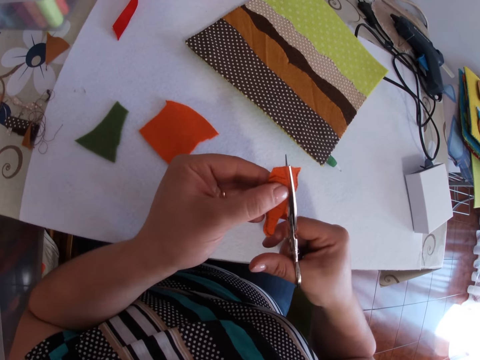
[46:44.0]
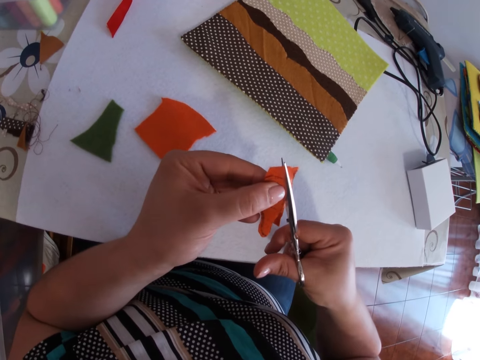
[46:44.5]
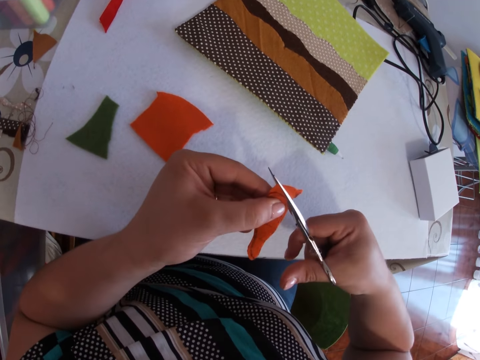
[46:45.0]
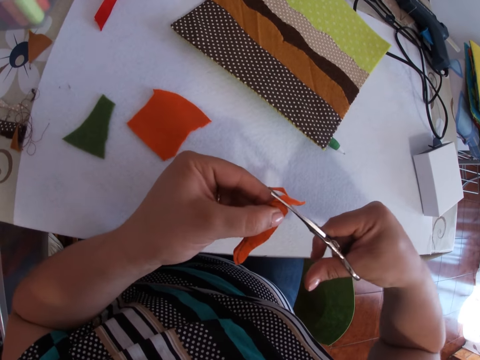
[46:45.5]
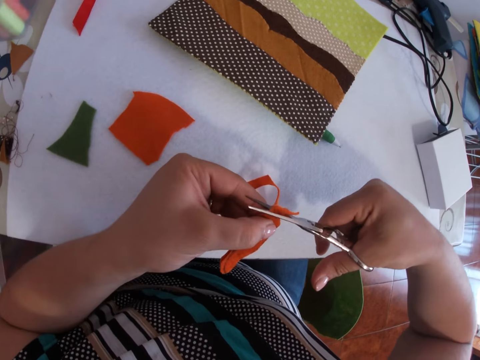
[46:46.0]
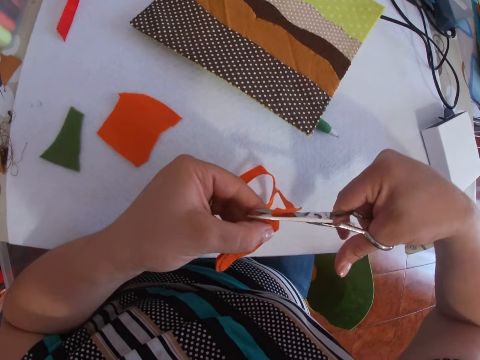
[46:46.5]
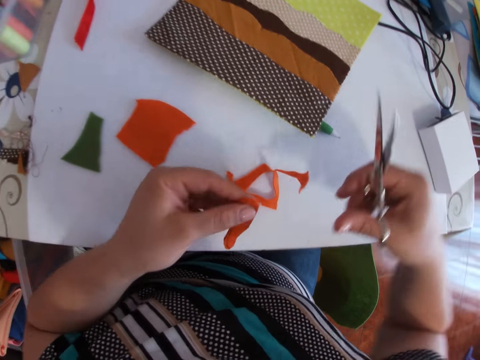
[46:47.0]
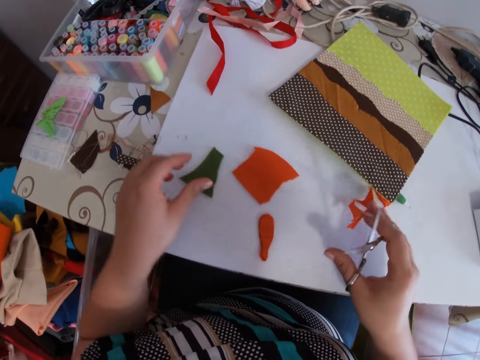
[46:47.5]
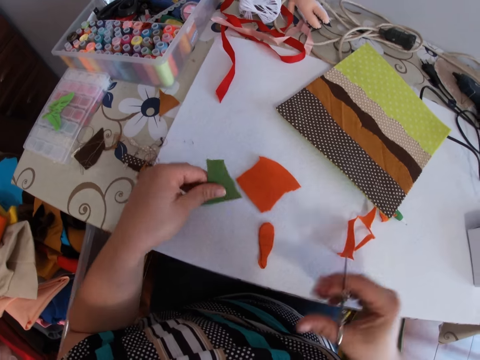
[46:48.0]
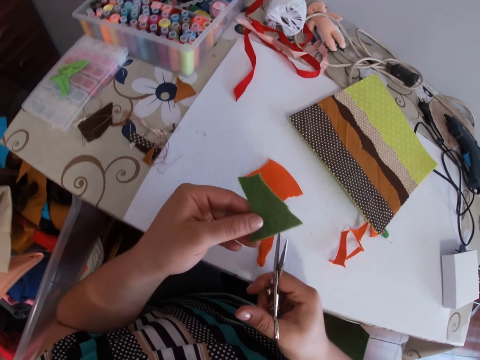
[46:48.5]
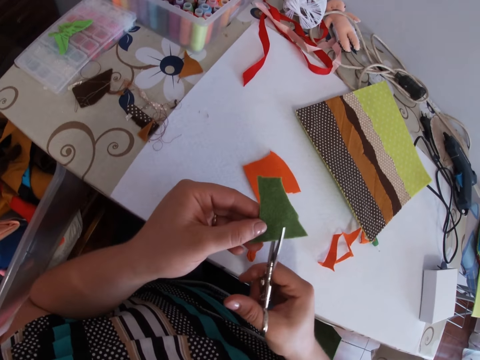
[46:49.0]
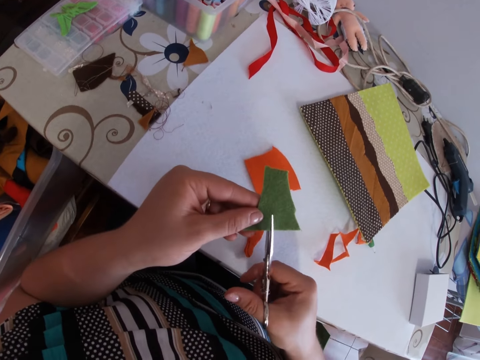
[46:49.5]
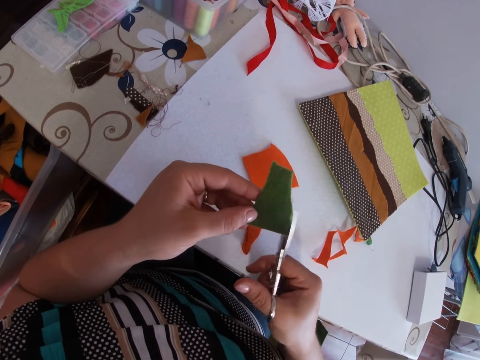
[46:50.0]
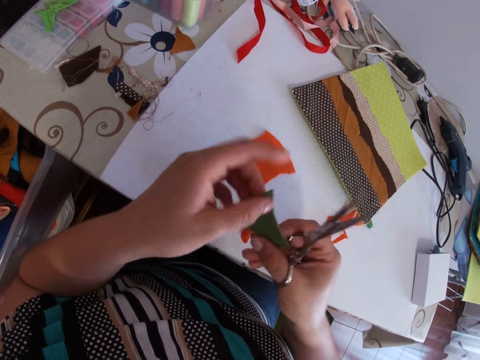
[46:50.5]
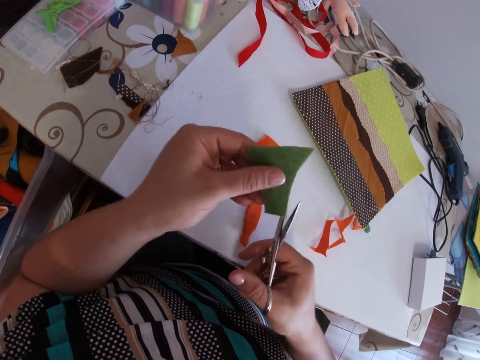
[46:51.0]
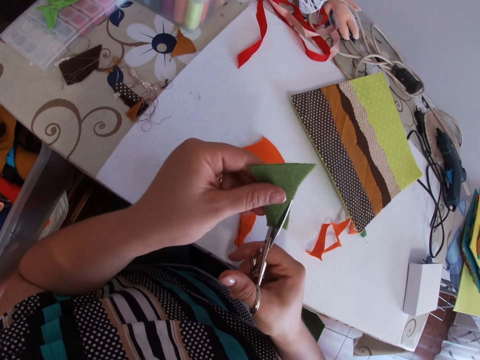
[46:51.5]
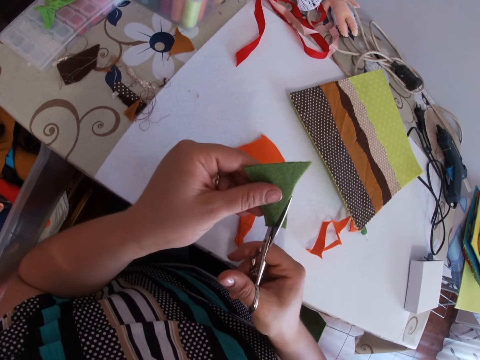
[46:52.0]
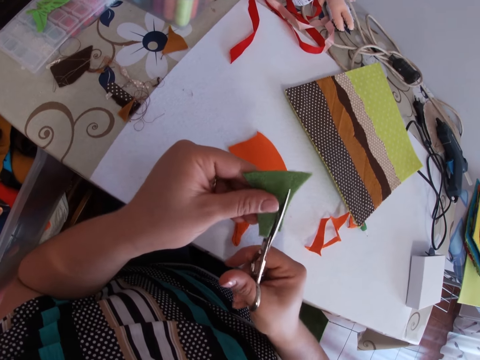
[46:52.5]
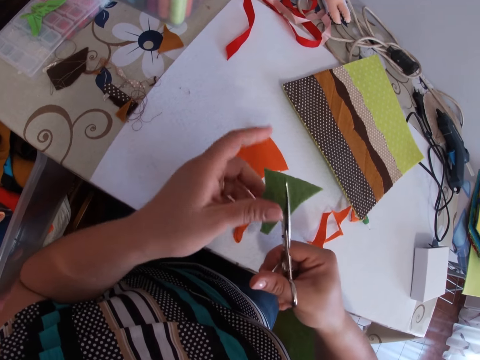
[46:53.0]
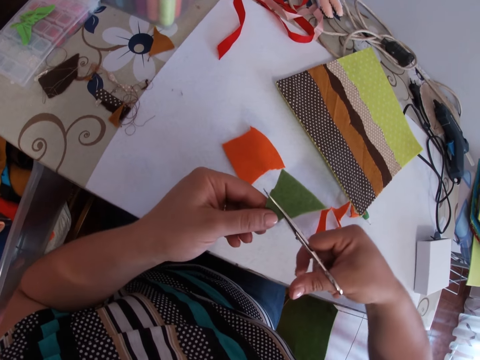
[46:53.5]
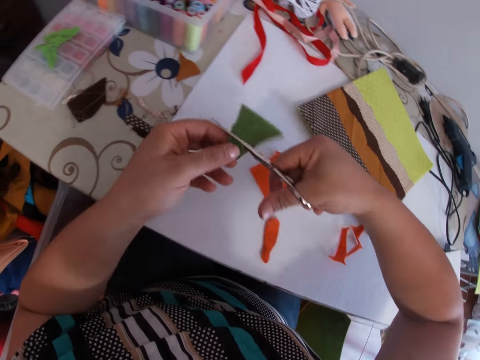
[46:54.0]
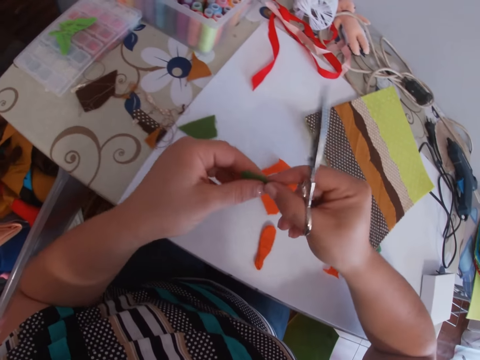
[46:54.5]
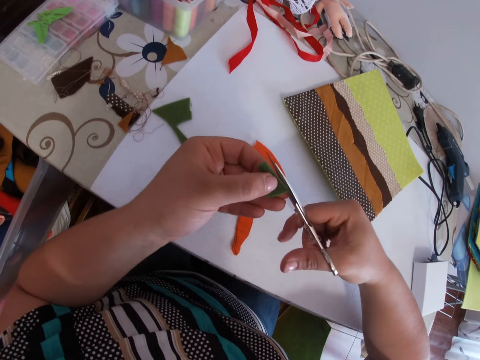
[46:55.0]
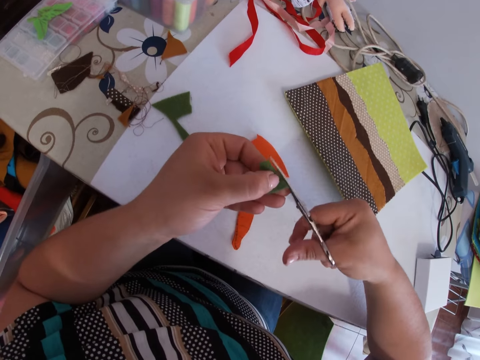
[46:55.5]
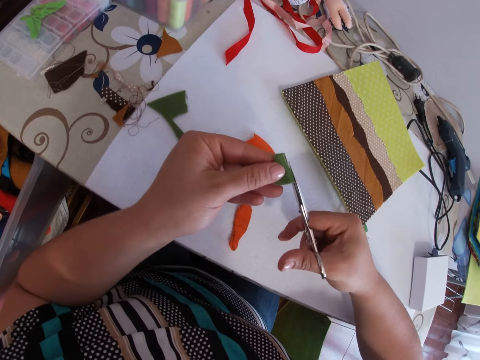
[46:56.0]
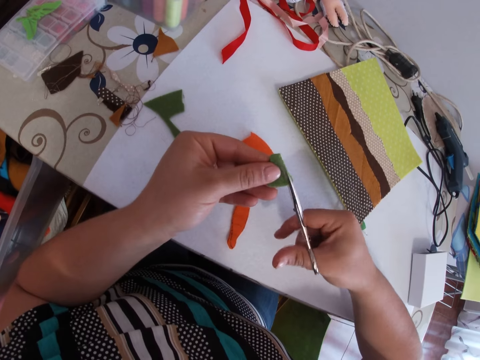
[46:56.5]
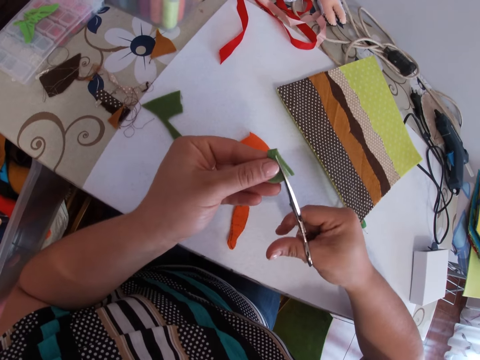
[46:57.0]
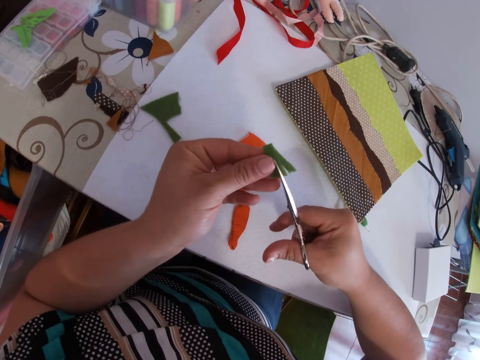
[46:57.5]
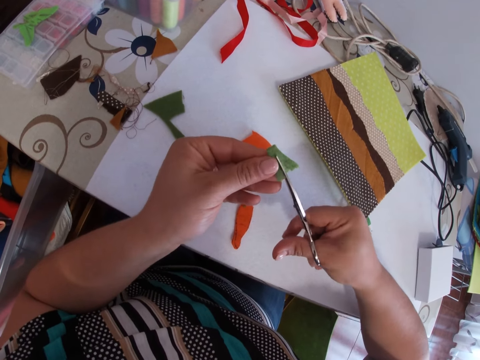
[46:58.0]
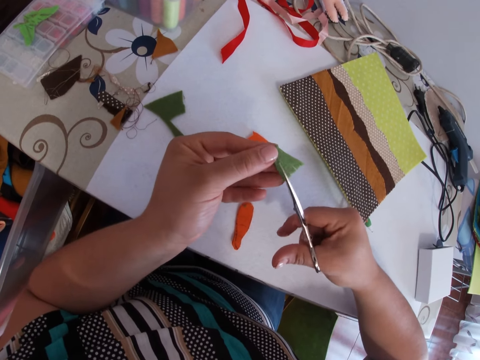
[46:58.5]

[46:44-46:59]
The camera wearer drops the cut pieces of the cloth in her left hand on the table. She picks up the foam board or paper from the table with her left hand. She moves the scissors. She turns the foam board in her left hand. She cuts out a piece from the foam board in her left hand with the scissors in her right hand. She touches the paper. She cuts the edges of the foam board in her left hand with the scissors in her right hand.

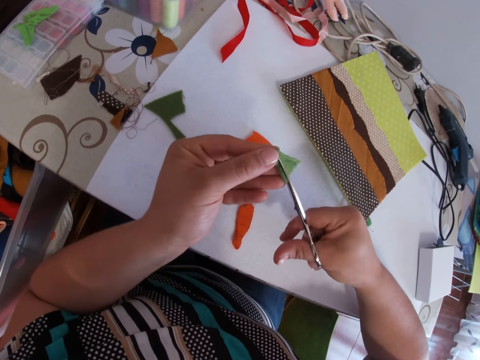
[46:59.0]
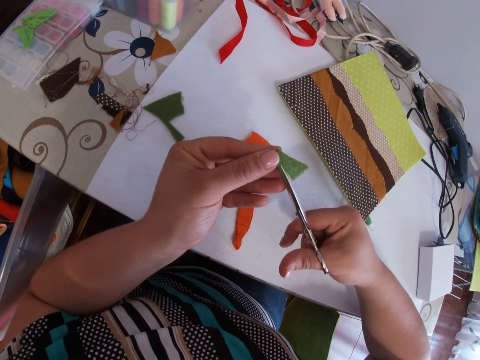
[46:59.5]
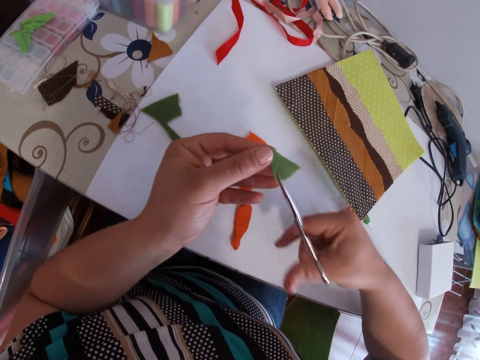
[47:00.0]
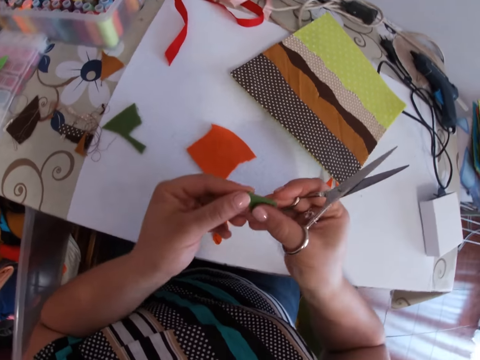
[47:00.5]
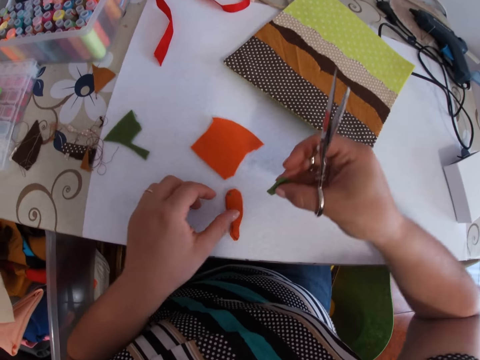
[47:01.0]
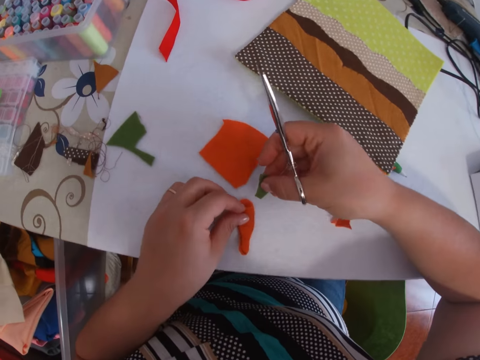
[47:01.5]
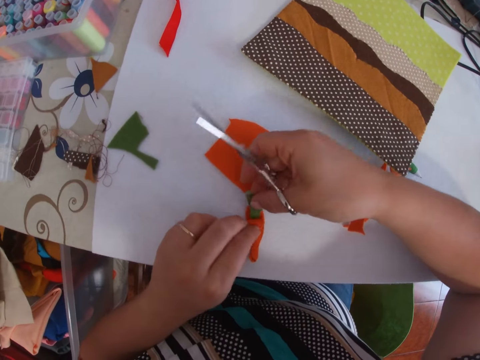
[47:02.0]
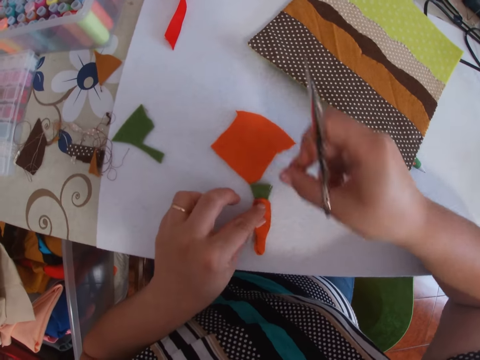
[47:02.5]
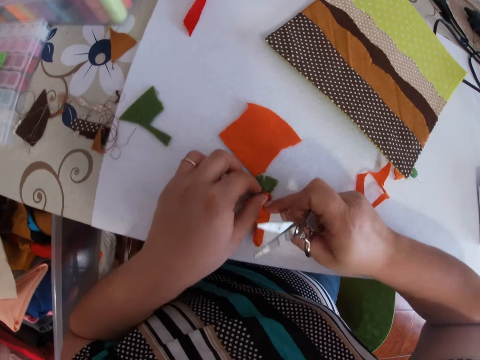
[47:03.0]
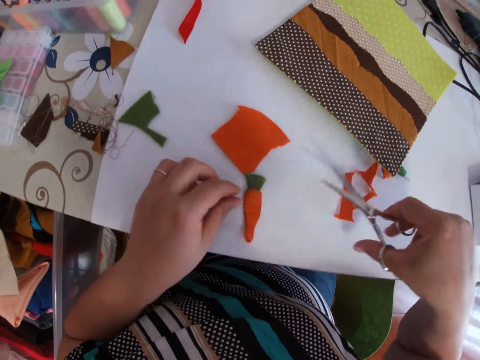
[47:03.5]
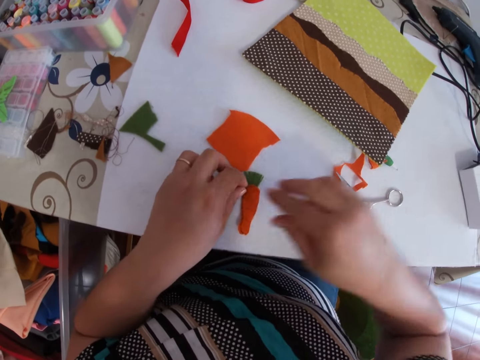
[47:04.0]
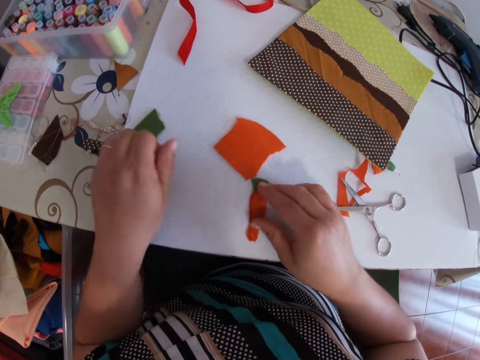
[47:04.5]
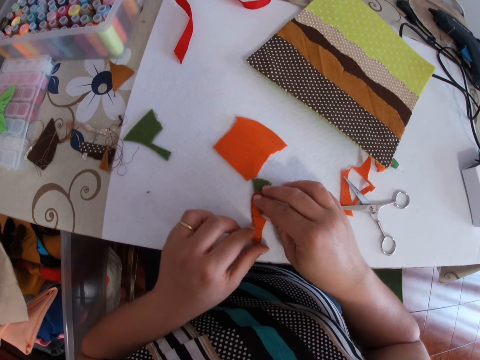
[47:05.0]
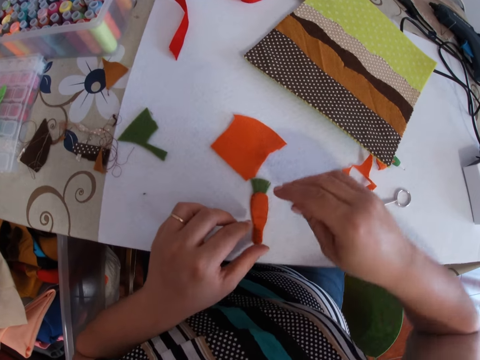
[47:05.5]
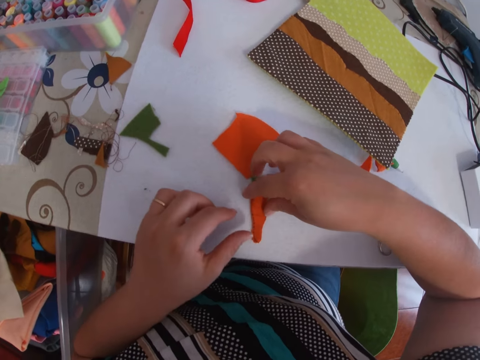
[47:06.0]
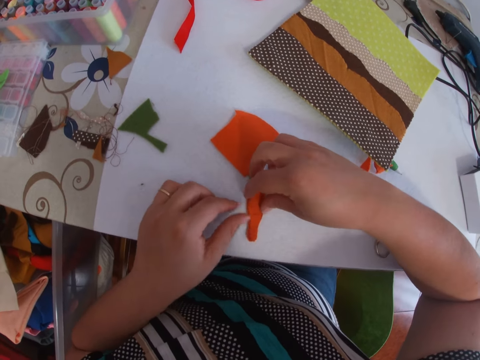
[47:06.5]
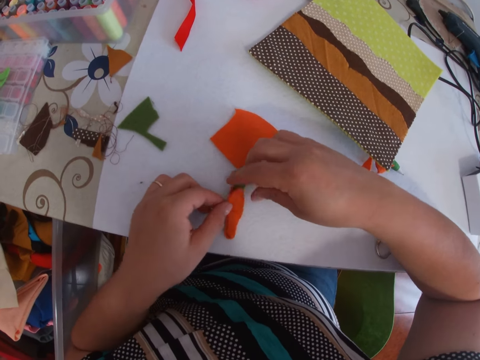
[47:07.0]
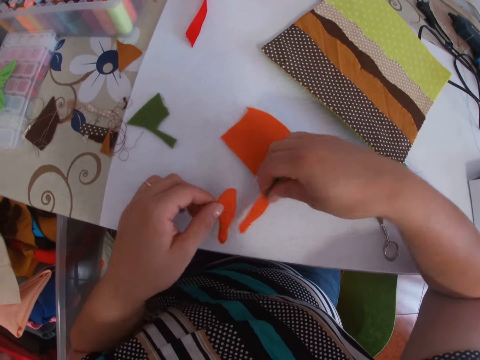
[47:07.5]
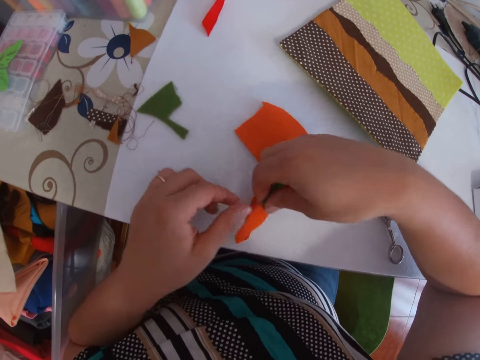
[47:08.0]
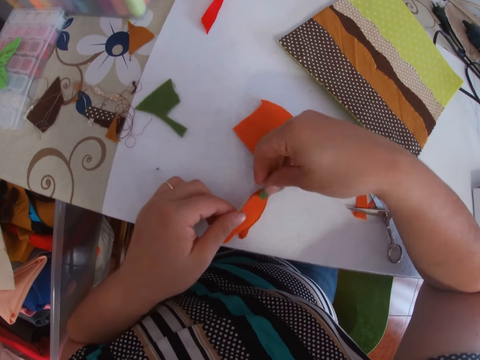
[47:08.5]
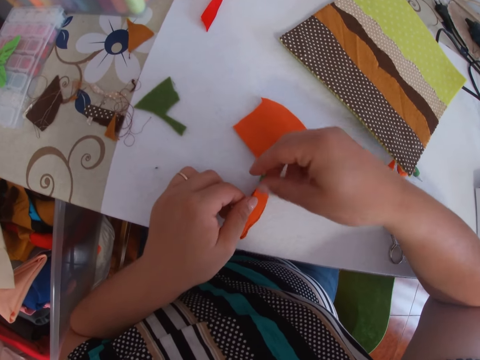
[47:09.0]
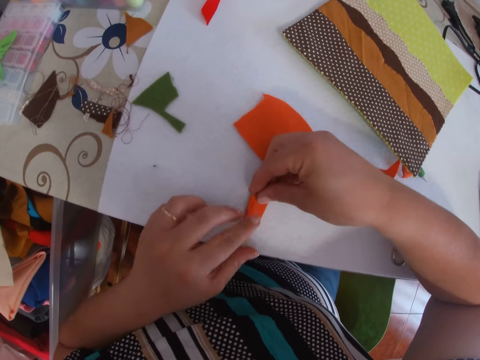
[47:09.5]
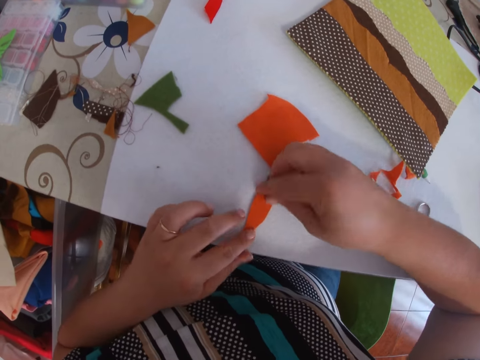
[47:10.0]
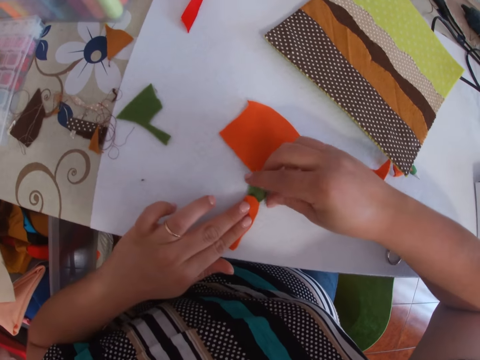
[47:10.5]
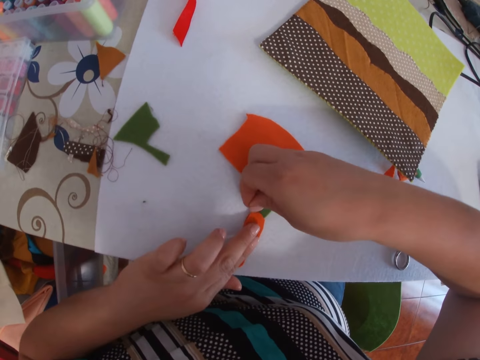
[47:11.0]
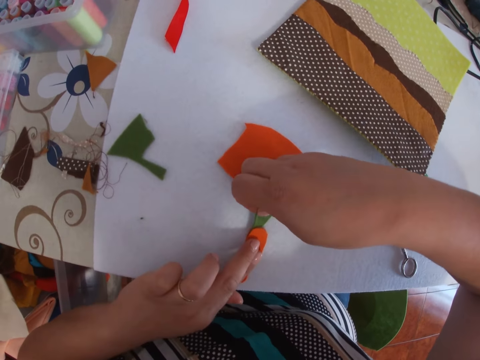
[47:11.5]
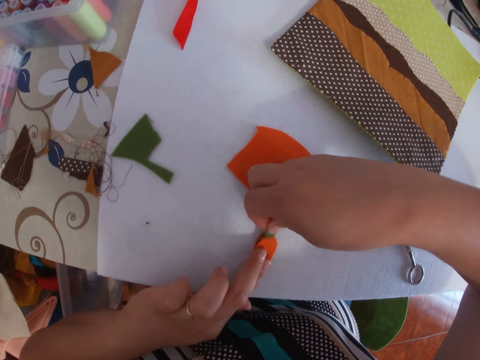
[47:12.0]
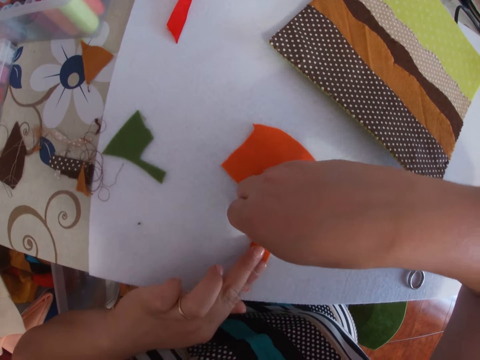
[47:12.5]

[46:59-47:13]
The camera wearer passes the paper or foam board to the right hand. She touches the model pieces. She places the foam board in her right hand between the pieces of cut clothes on the table. She touches the model pieces. She places the scissors in her right hand on the table. She touches the model pieces. She puts something on the table. She touches the model pieces. She picks up the model pieces. She puts the model piece on the table. She passes the model piece to the left hand. She puts the model piece on another model piece. She touches the model pieces. She moves the model piece.
